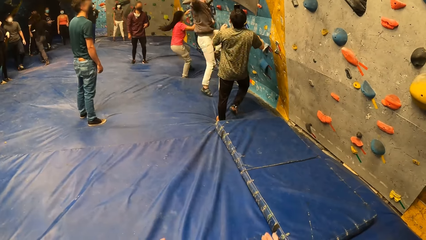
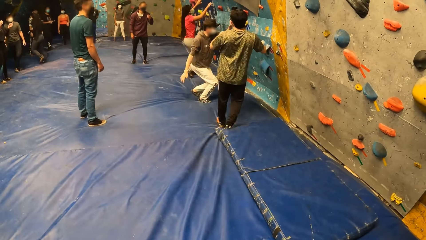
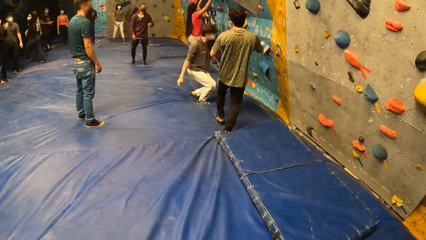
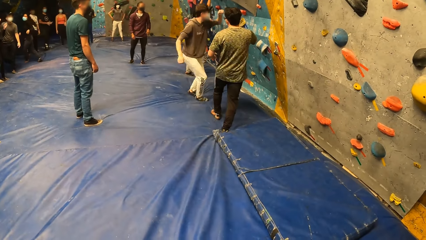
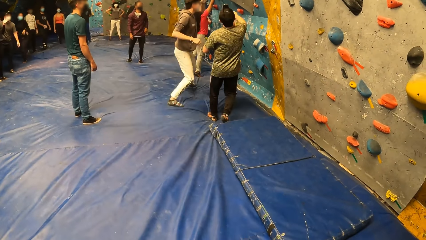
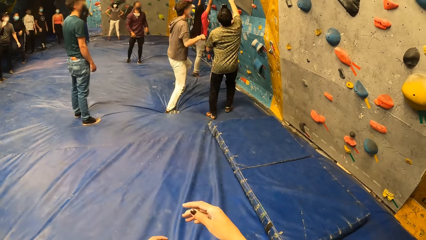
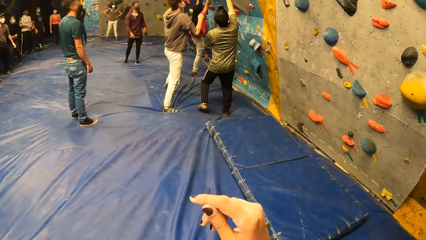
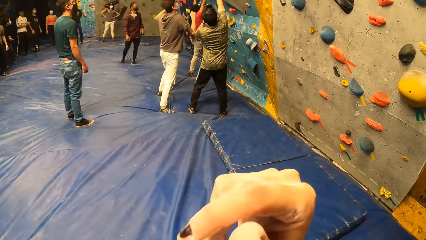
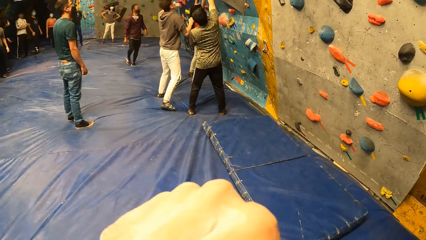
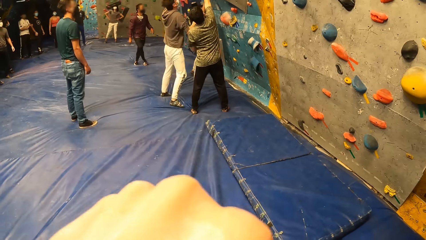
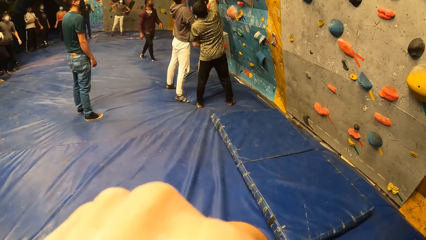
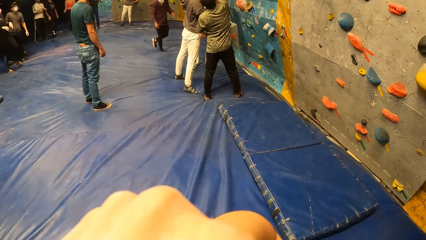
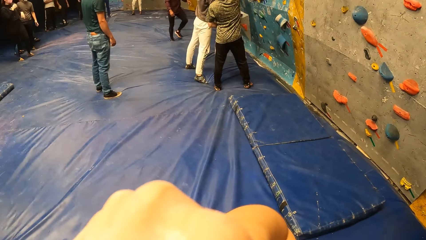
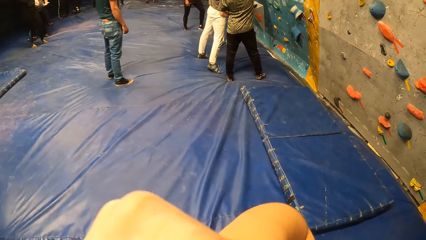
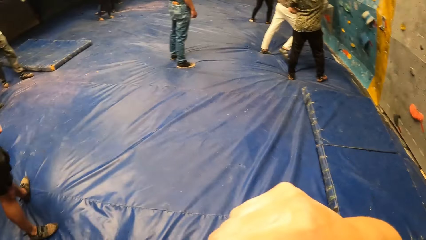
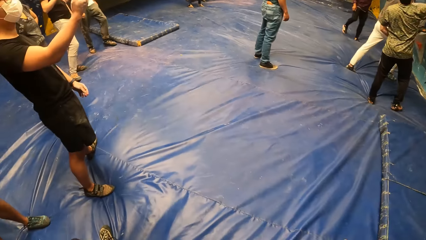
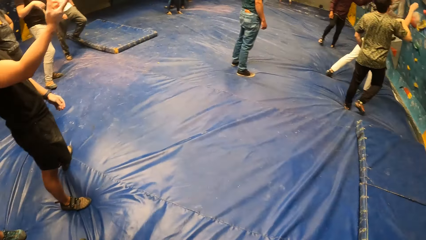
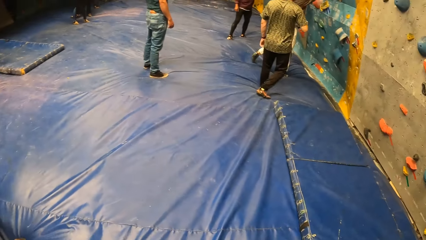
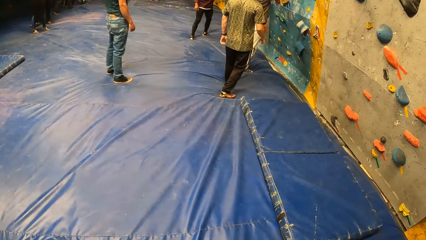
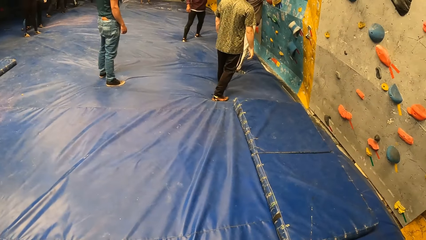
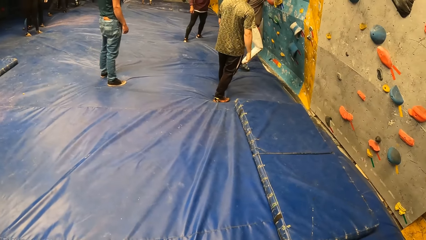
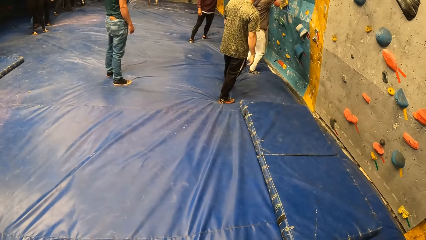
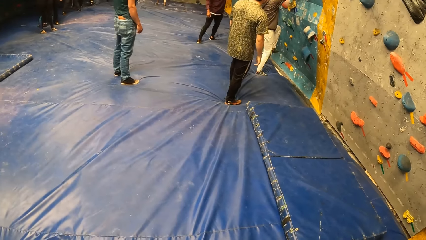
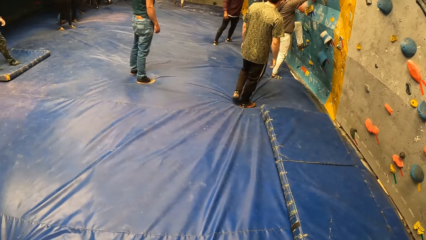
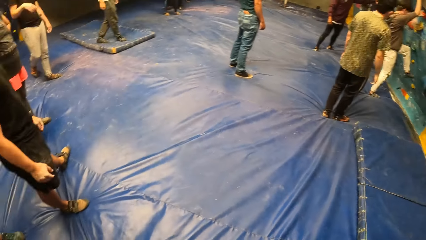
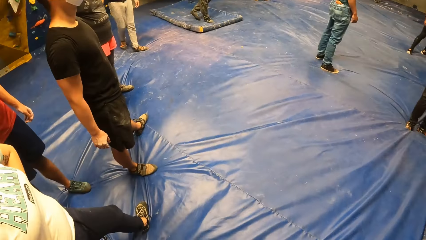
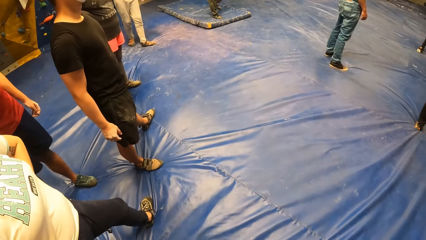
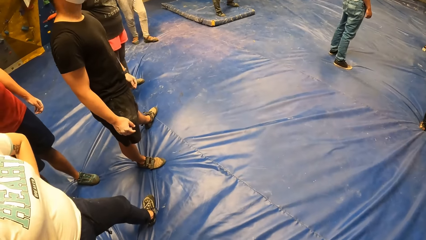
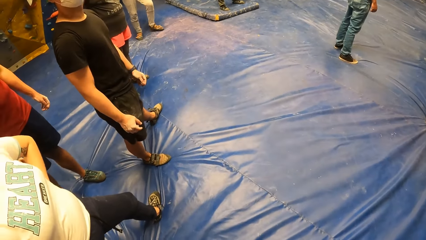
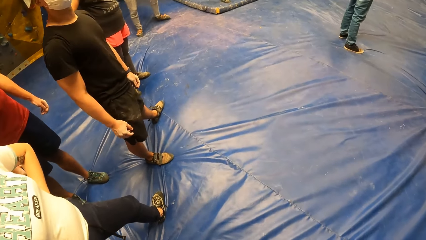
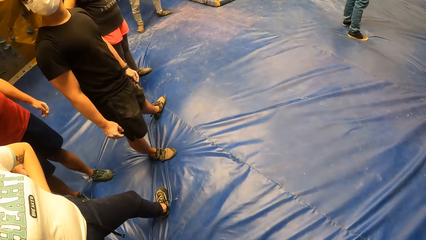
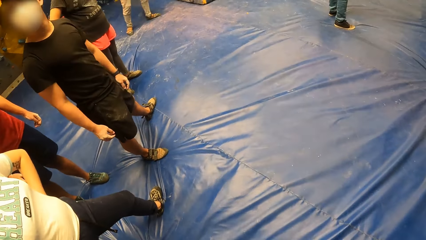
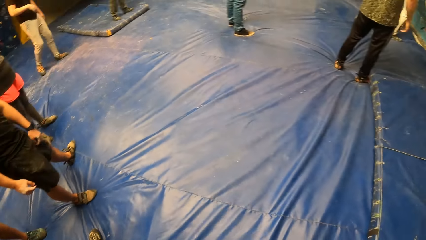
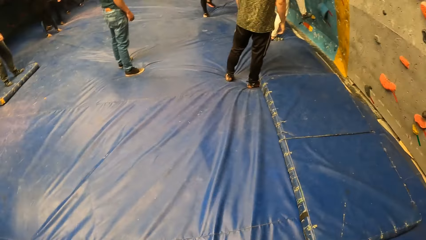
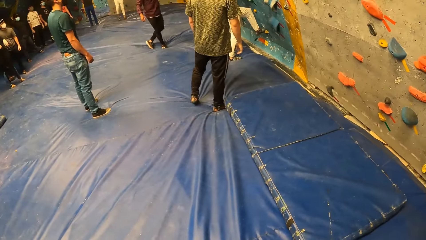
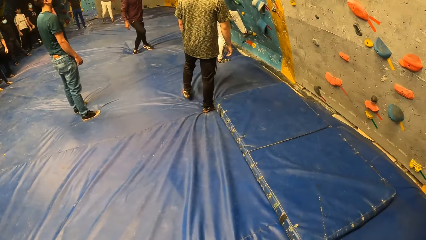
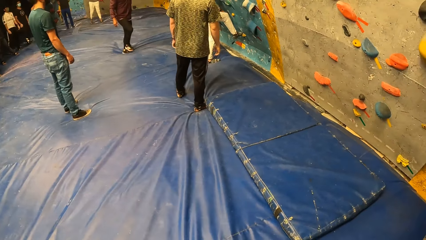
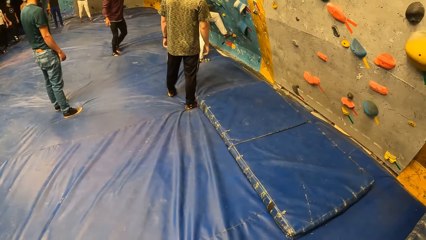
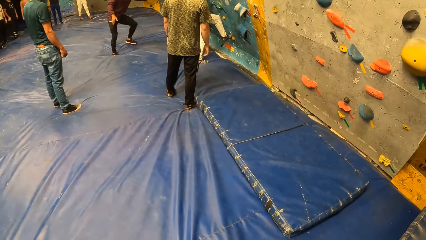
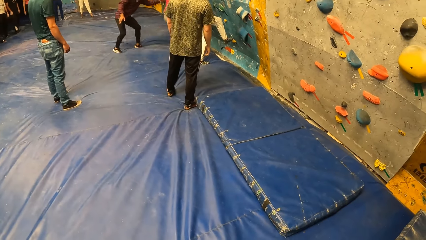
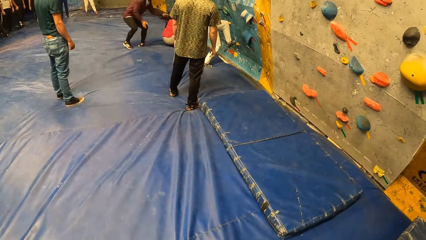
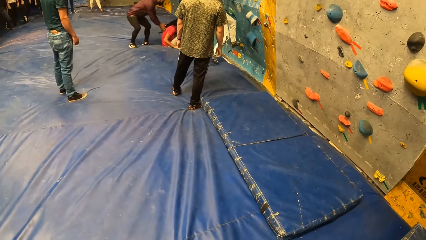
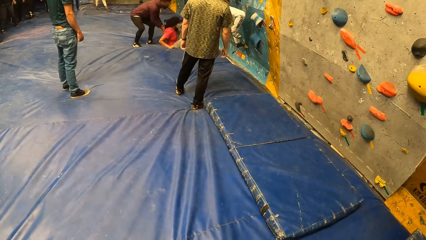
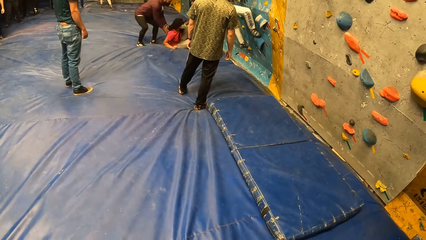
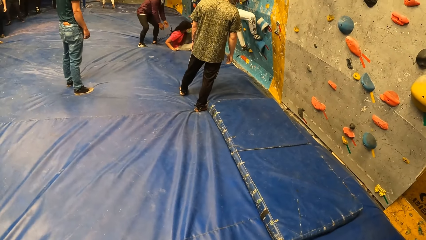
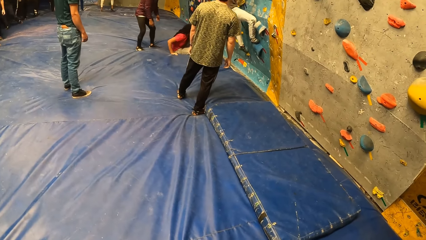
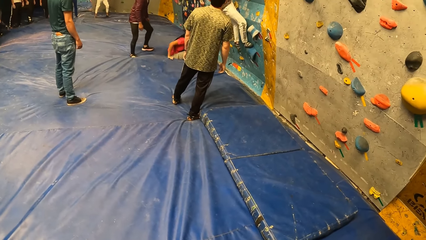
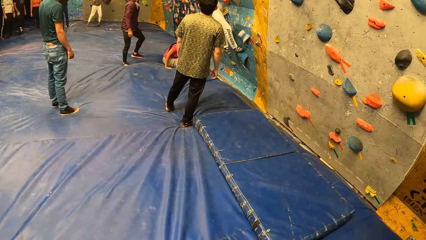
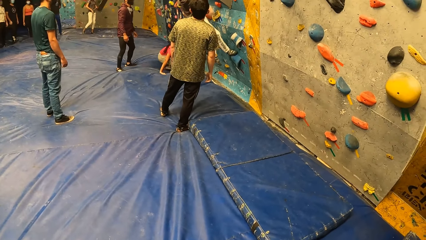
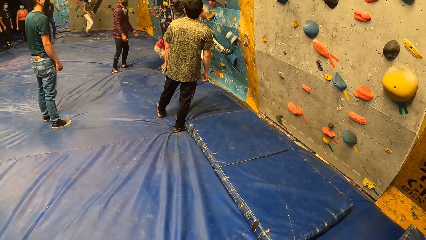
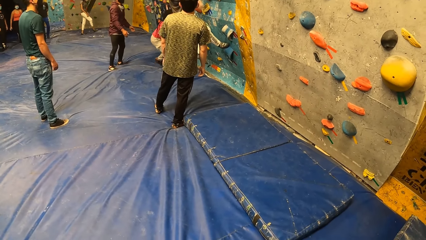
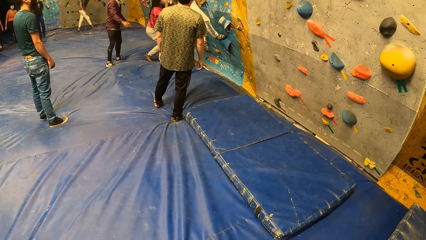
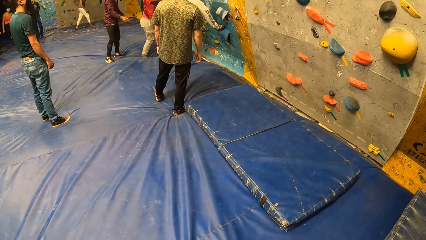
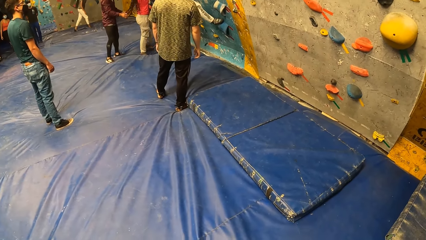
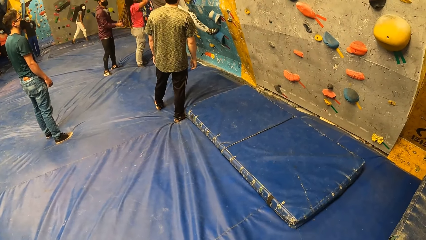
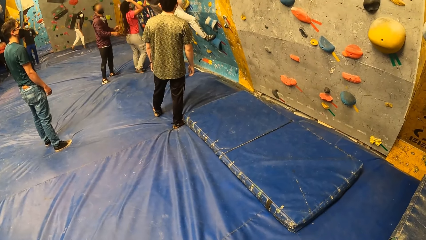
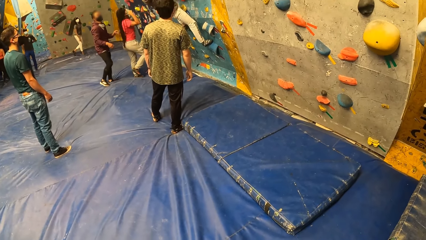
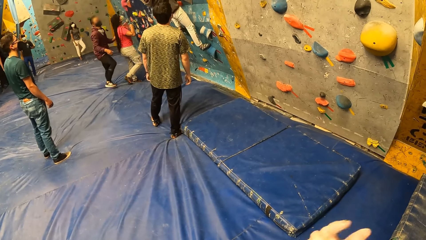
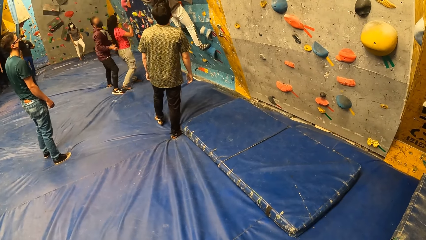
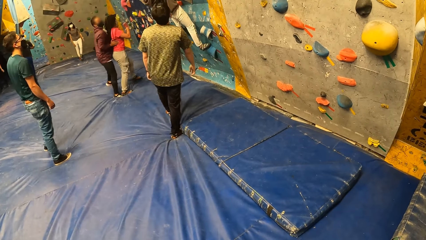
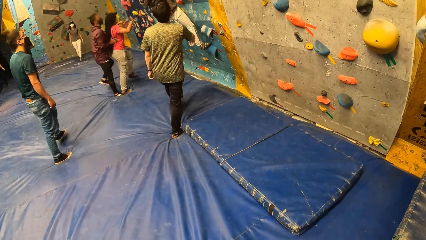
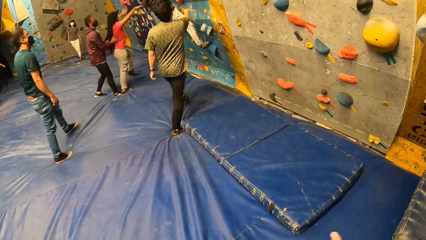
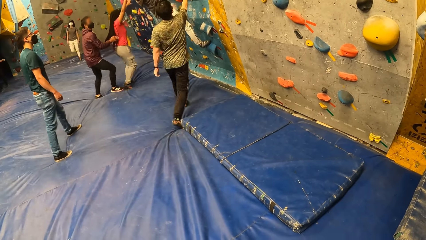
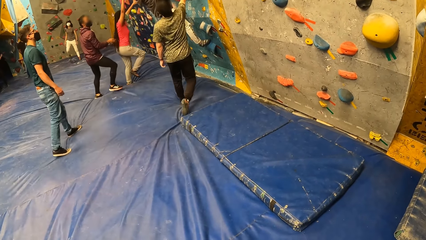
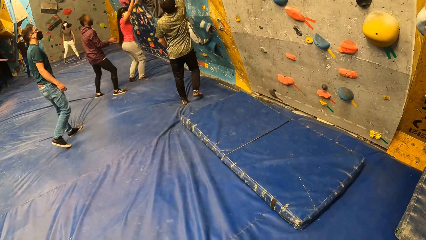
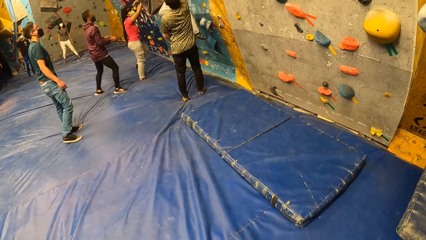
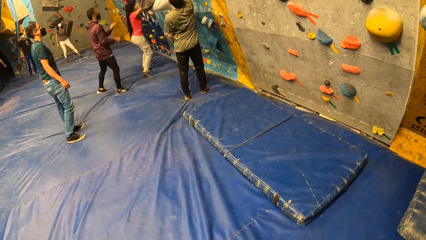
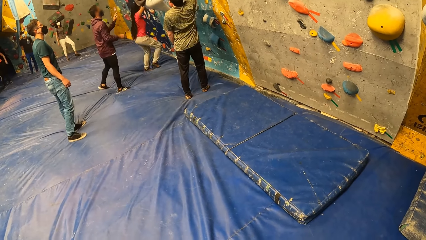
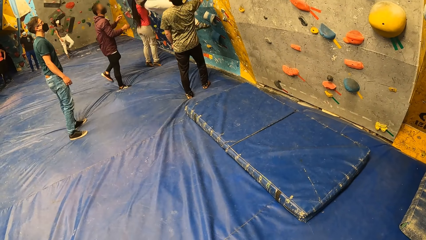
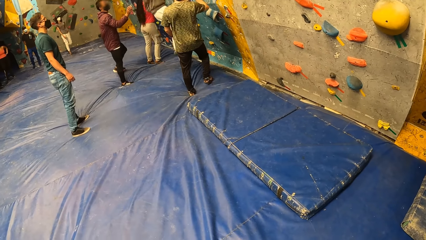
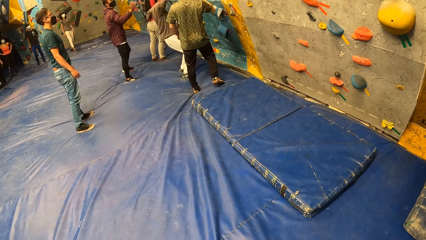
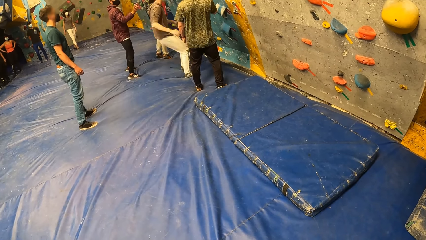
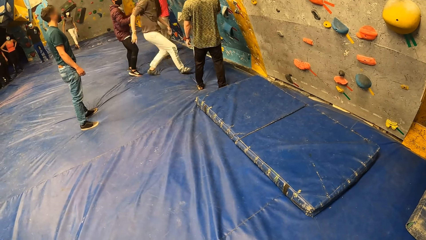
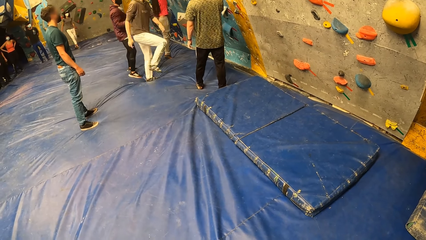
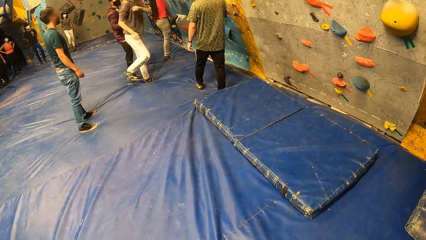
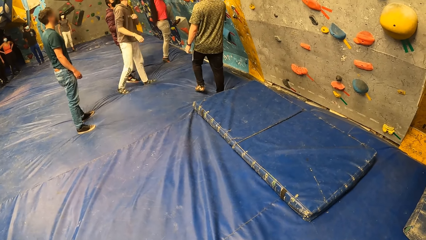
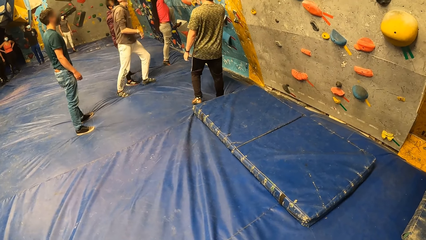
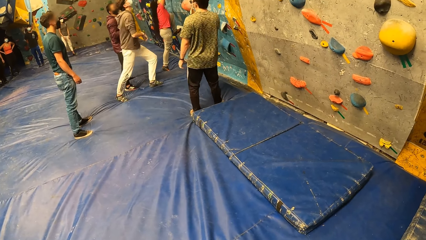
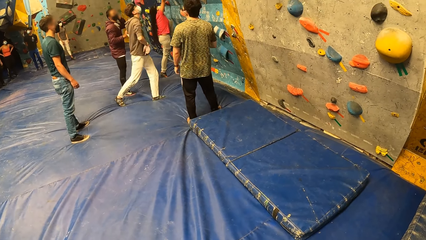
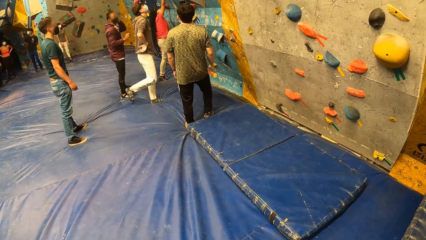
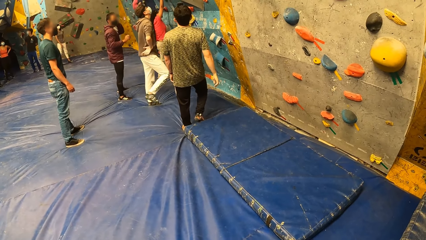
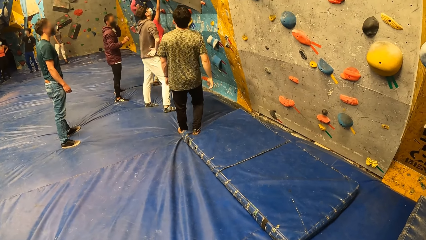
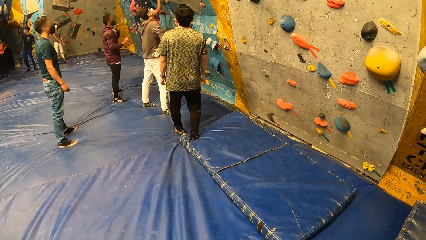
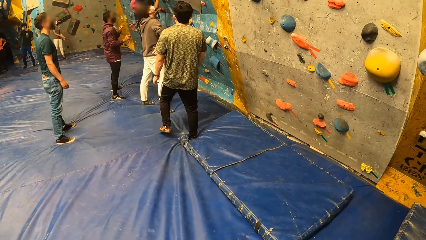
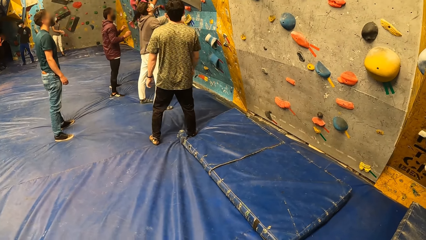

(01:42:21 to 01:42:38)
A person falls from the climbing wall. Another person climbs the climbing wall. The camera wearer gestures using her hands. She looks around. She looks around again. She looks around towards the climbing wall. The other person falls to the floor. The first person climbs the wall again. The first person jumps to the floor.
